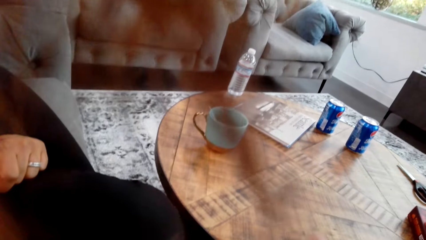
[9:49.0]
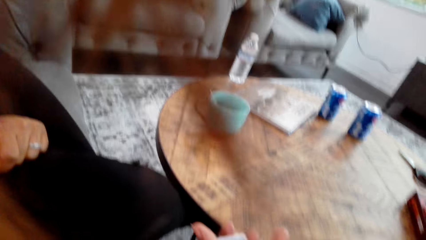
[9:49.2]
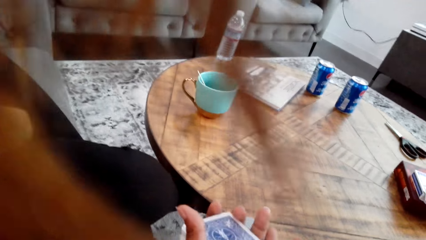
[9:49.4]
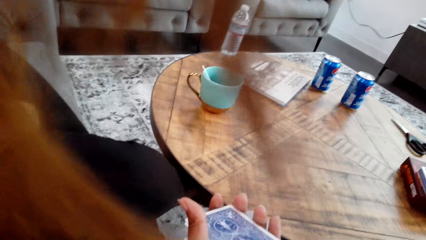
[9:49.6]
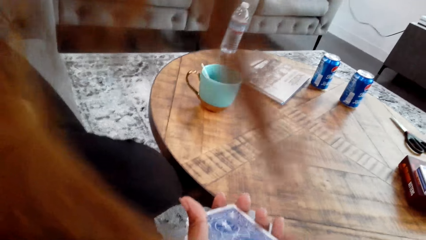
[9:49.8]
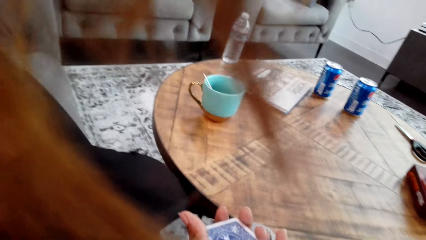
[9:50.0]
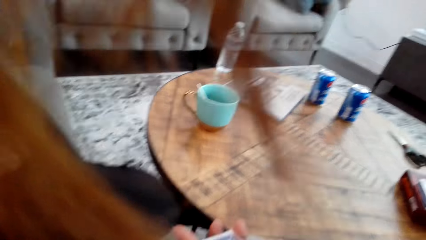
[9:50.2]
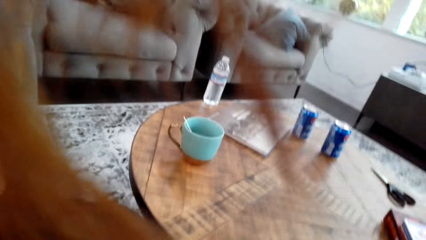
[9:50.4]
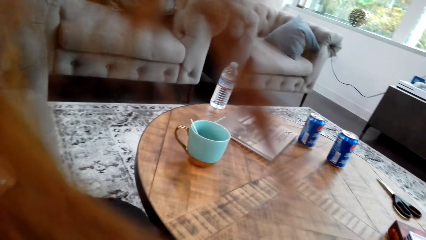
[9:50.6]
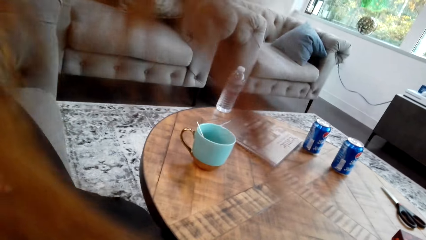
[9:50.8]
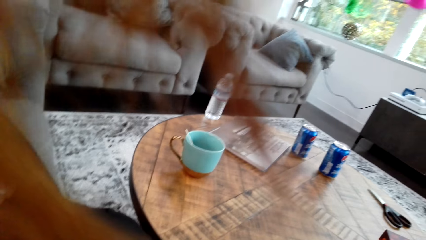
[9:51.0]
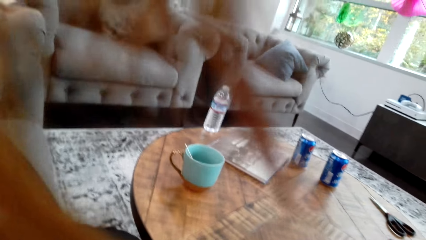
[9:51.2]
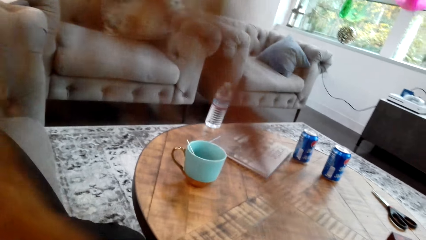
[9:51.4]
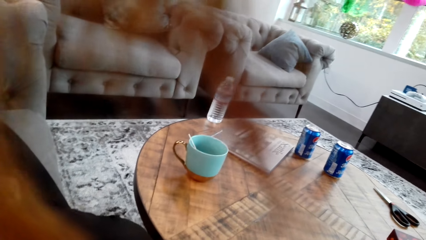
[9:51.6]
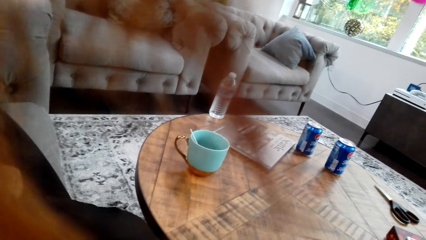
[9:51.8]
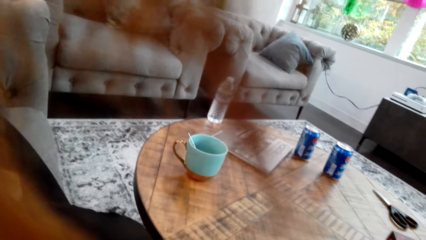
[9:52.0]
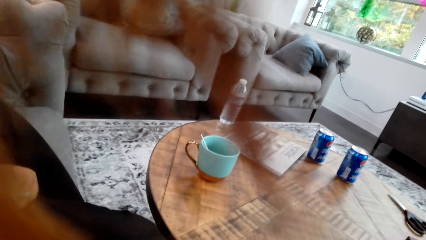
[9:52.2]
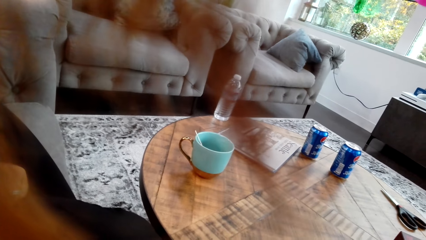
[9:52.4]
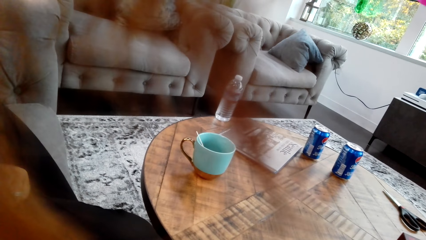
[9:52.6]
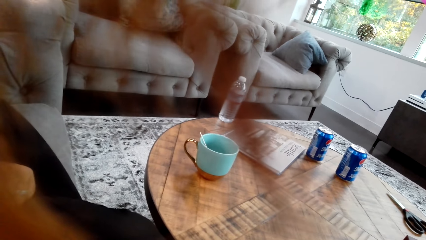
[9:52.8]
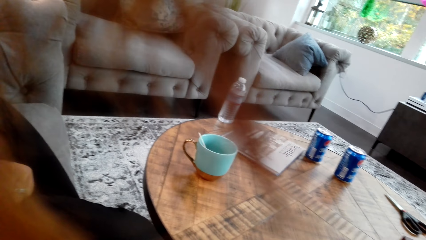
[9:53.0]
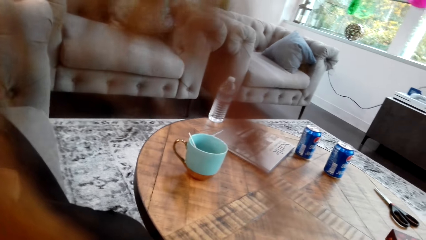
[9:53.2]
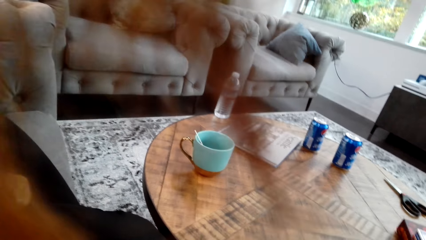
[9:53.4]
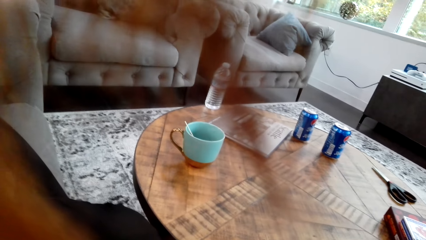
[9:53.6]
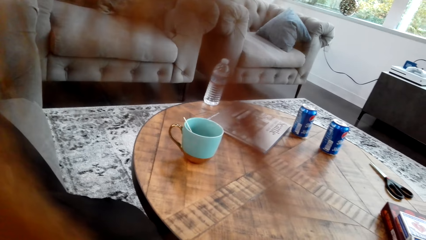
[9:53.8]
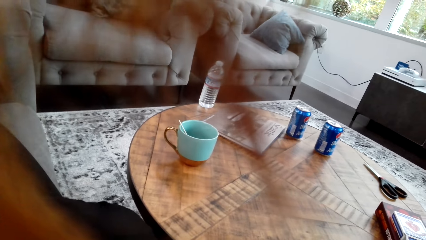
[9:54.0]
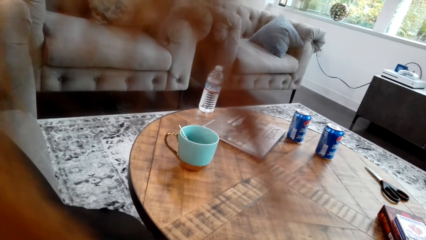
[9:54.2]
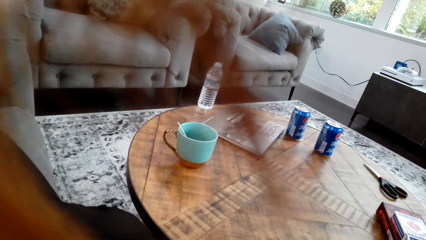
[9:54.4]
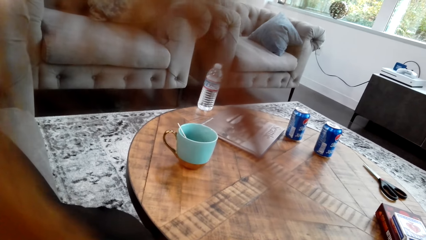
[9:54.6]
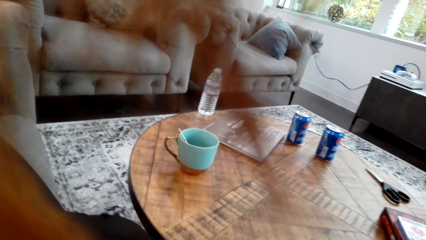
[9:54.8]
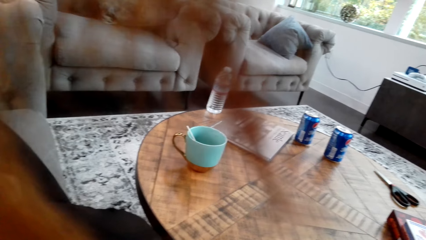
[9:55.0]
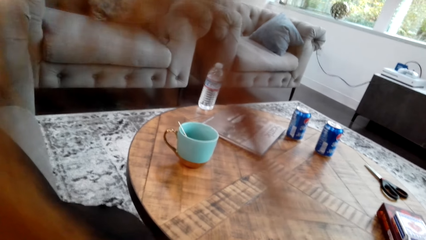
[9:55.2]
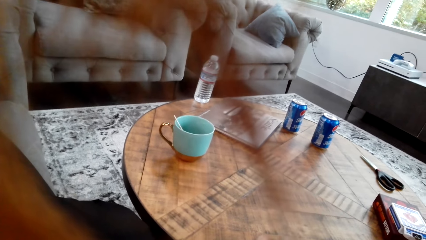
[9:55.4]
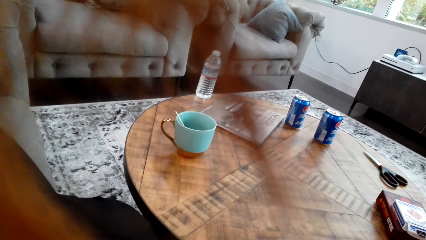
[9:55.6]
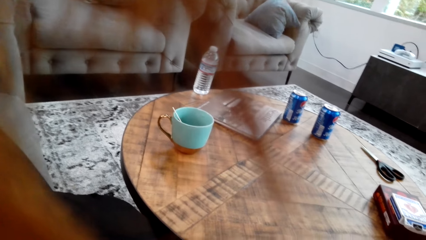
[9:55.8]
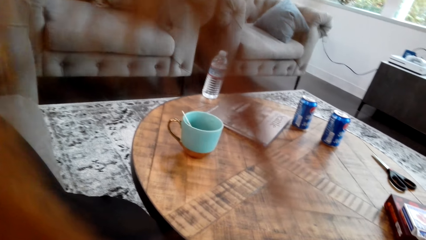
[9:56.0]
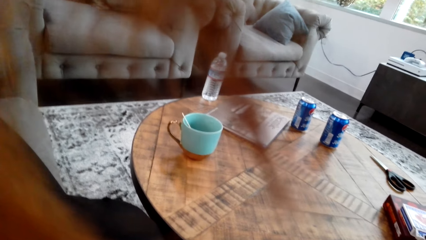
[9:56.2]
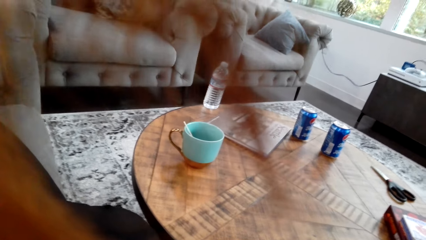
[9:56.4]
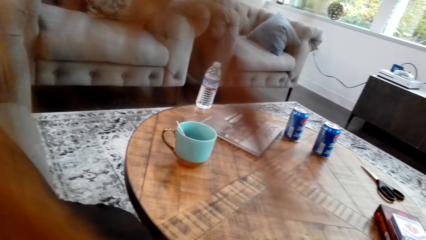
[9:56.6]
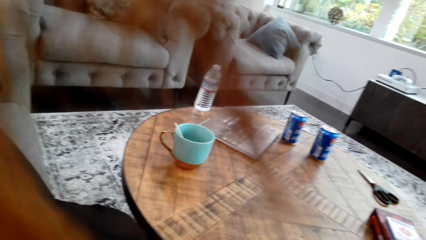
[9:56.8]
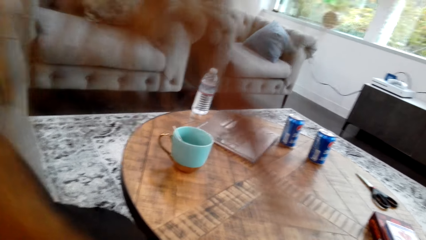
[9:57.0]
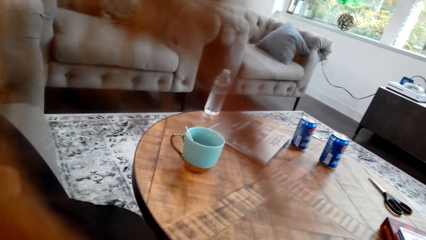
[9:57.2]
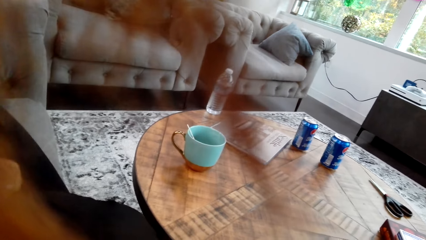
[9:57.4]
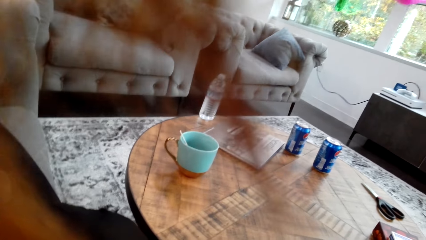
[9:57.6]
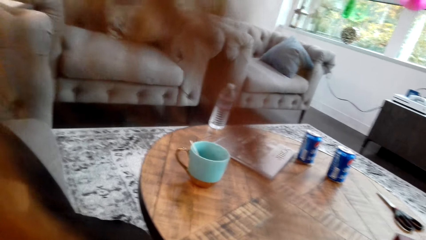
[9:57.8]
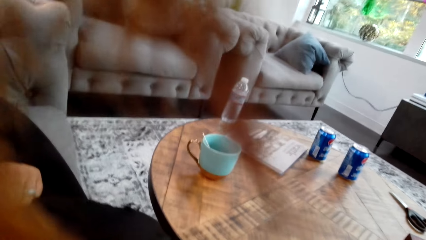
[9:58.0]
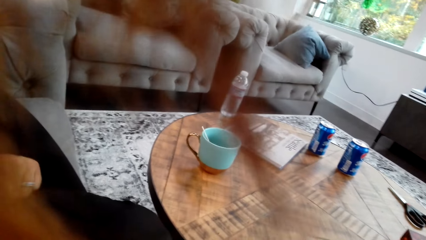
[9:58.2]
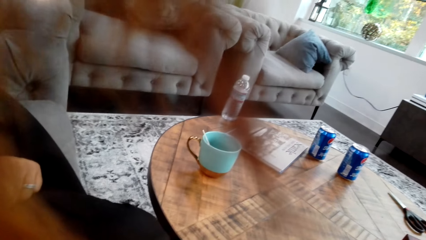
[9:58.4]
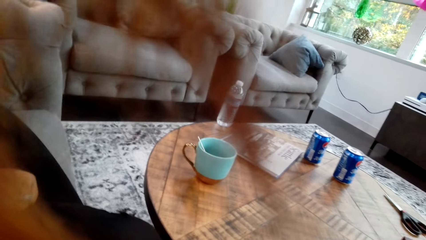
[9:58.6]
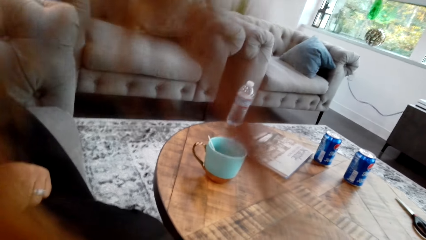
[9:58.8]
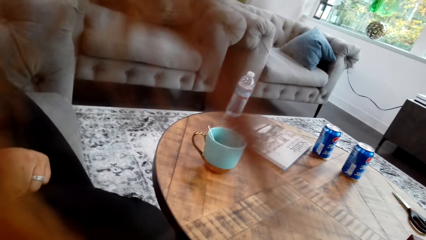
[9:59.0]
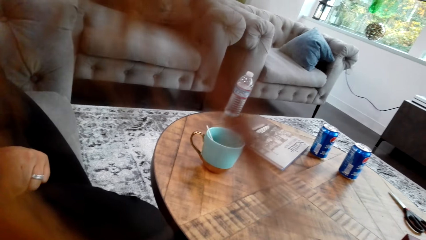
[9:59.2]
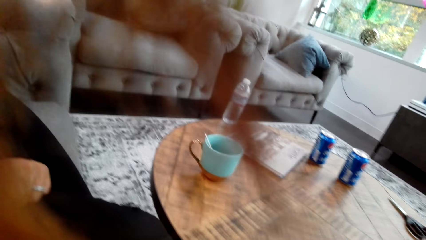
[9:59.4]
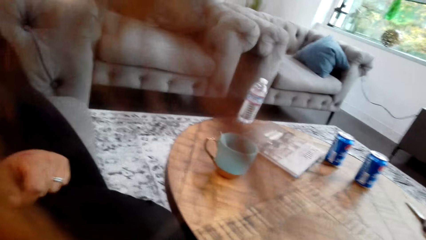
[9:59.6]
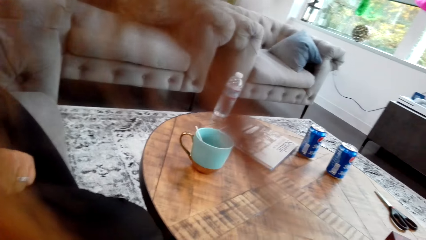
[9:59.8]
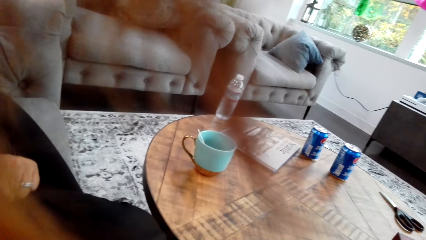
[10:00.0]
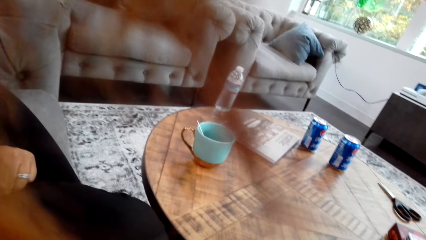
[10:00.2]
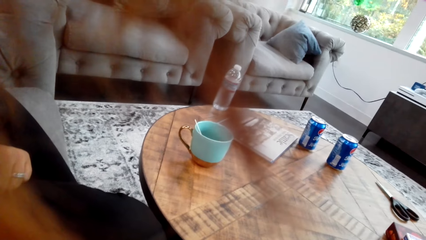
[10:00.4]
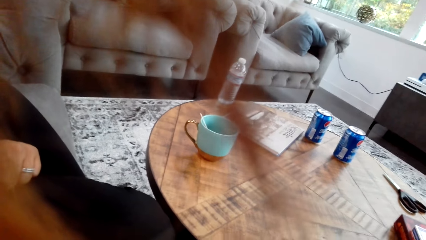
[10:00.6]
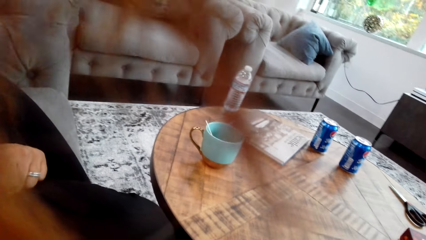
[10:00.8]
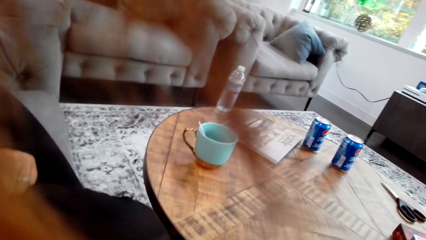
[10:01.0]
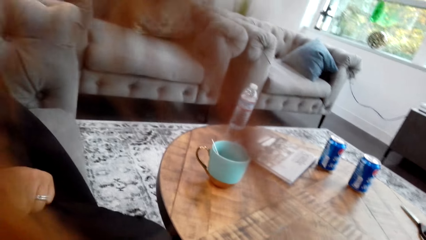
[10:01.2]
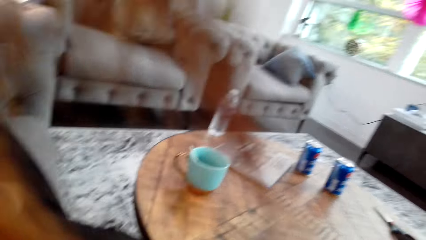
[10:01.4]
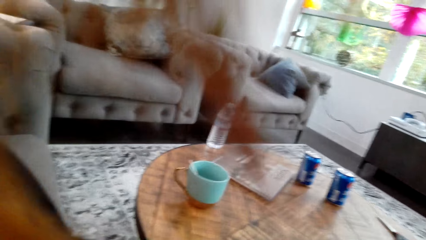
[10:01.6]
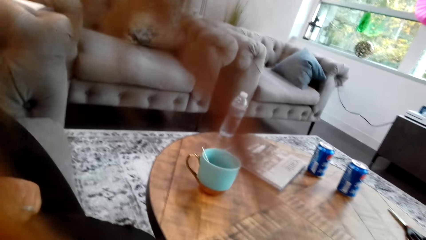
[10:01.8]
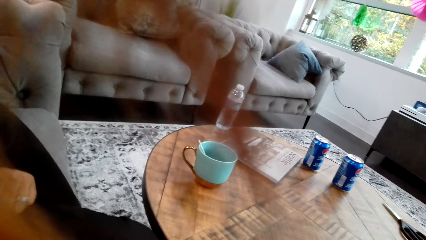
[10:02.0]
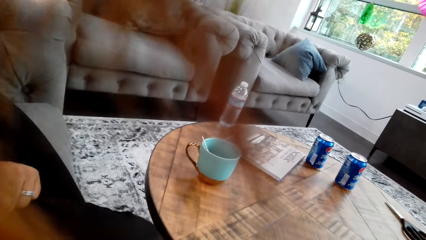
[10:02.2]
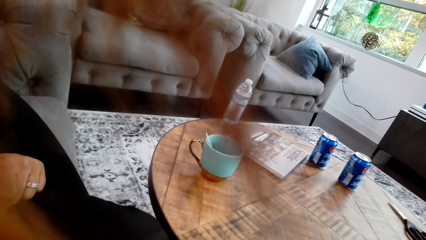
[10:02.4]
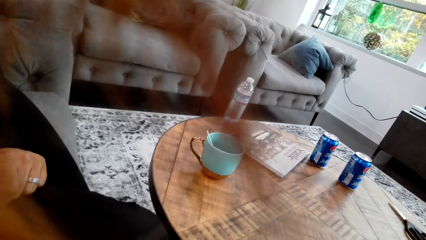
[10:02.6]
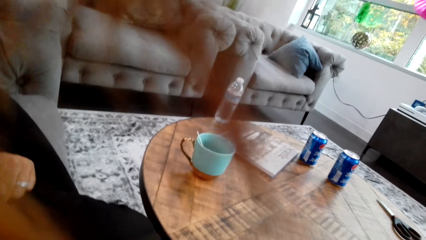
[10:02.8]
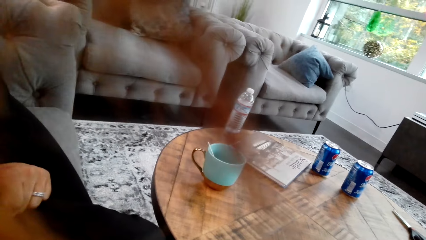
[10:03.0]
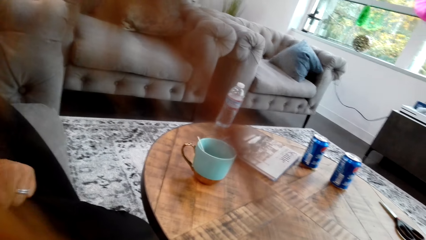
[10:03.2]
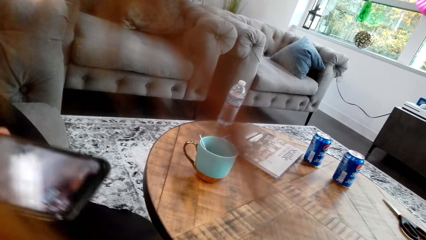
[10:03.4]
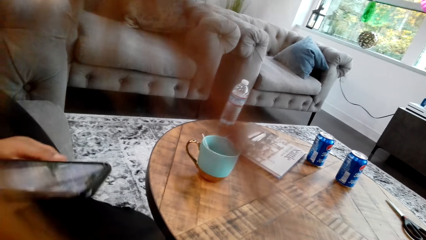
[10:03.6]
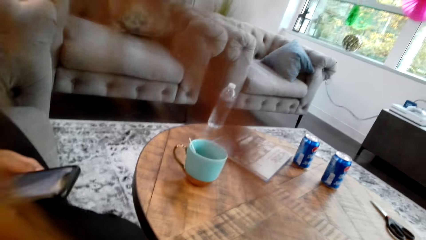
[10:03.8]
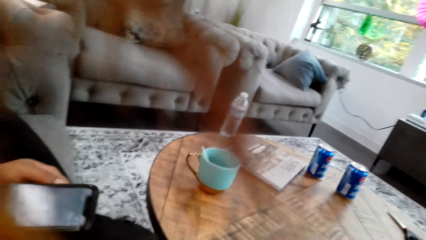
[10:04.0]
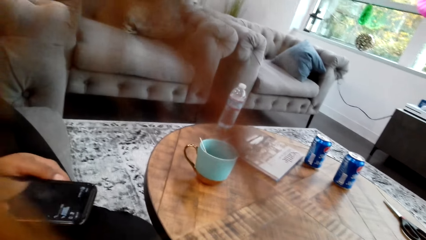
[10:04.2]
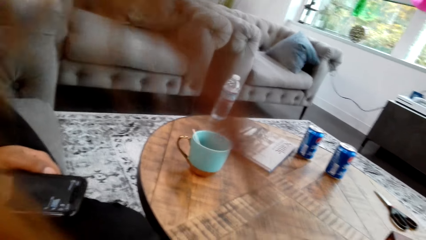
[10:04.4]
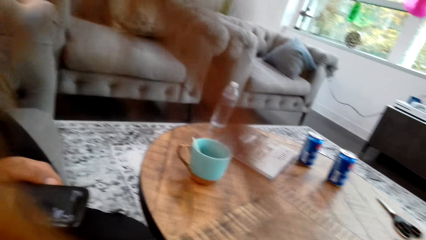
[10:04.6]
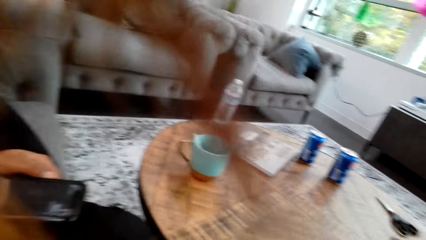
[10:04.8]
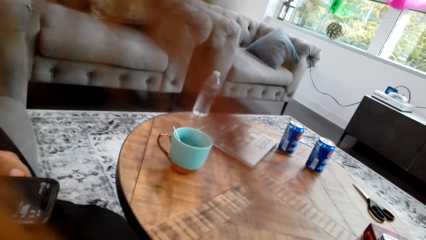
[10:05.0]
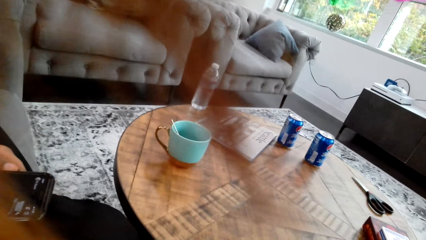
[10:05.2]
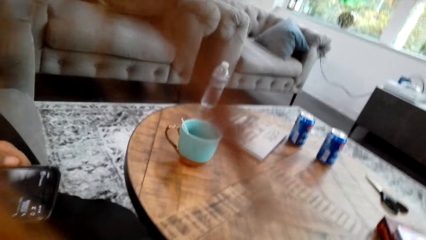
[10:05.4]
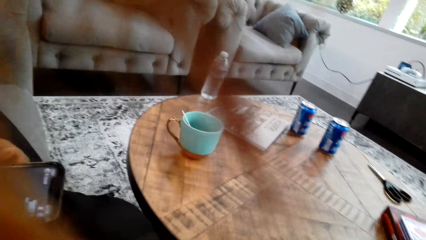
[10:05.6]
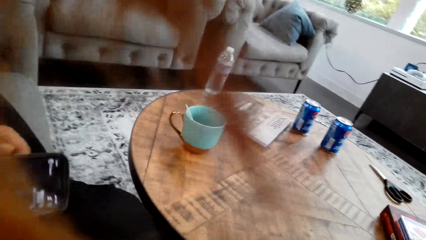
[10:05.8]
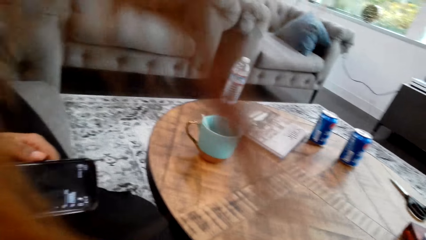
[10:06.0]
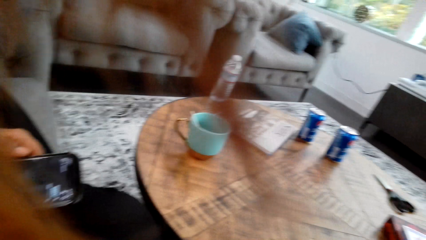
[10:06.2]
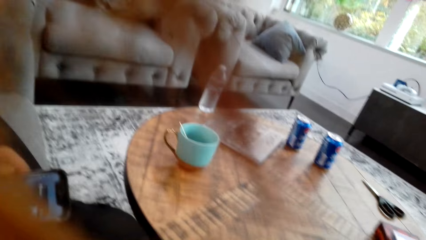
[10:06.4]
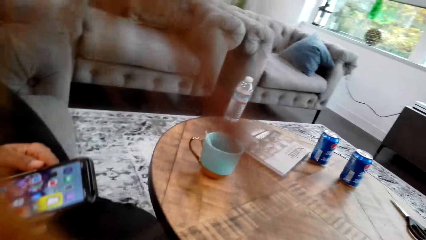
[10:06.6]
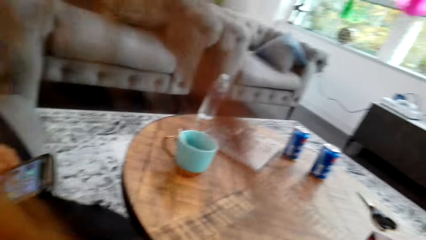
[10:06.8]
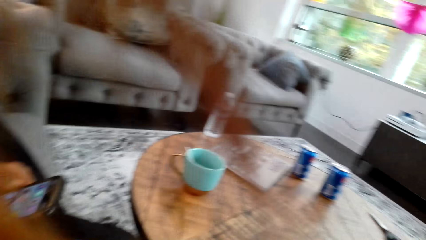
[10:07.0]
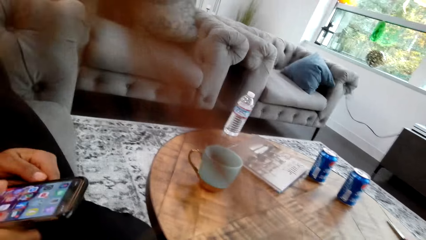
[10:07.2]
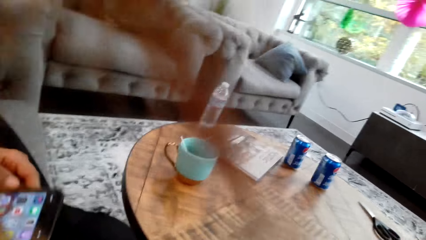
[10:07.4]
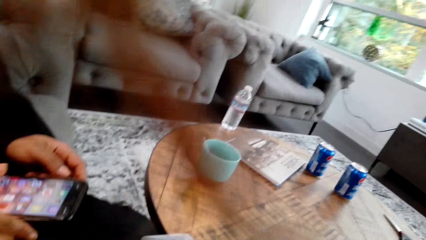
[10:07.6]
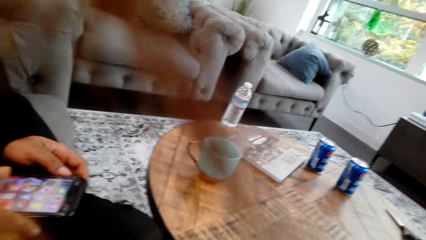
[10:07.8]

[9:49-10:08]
The camera wearer mixes the cards with both hands. She sorts the cards with her hands. She looks around a room. A lady looks around the room. The lady operates a phone with her hands.
